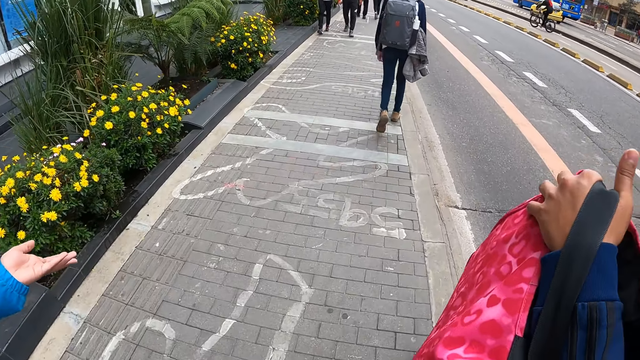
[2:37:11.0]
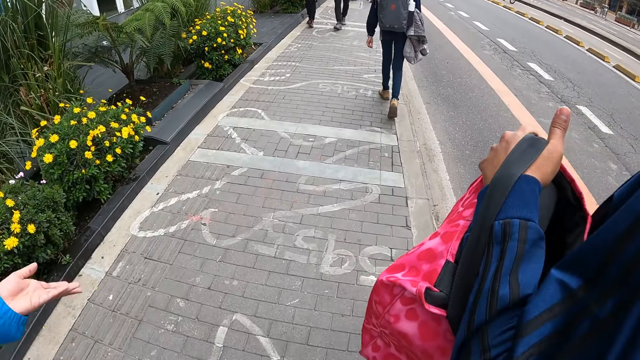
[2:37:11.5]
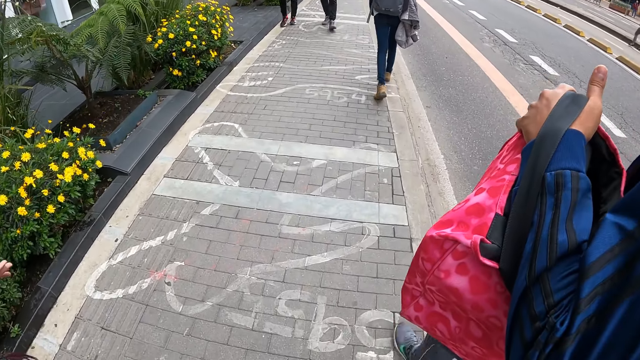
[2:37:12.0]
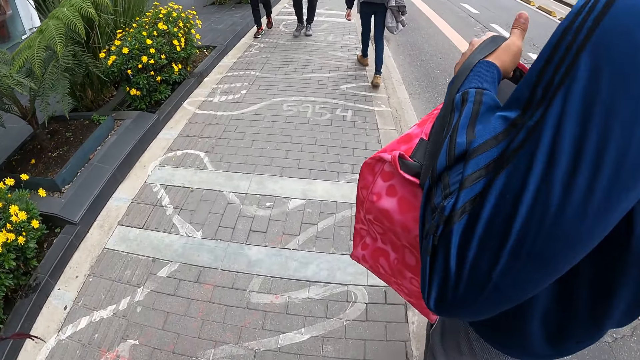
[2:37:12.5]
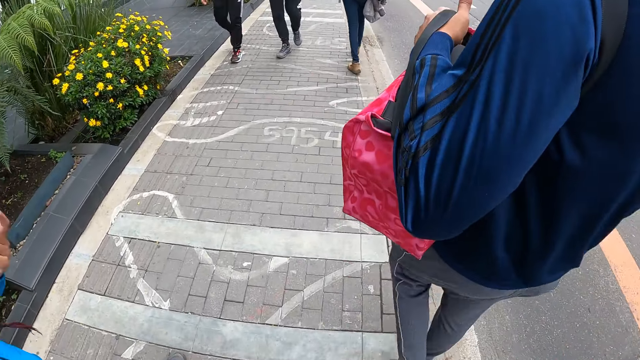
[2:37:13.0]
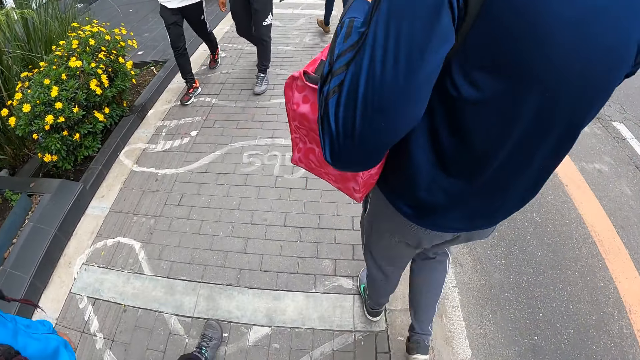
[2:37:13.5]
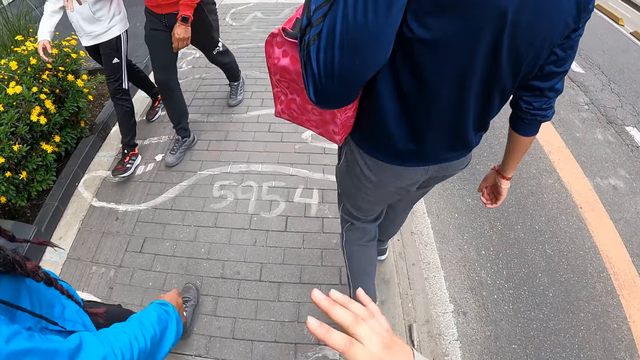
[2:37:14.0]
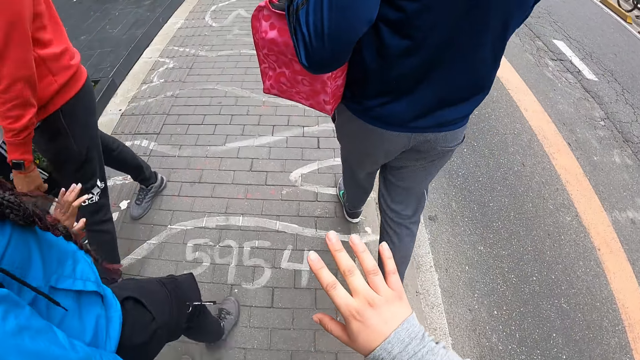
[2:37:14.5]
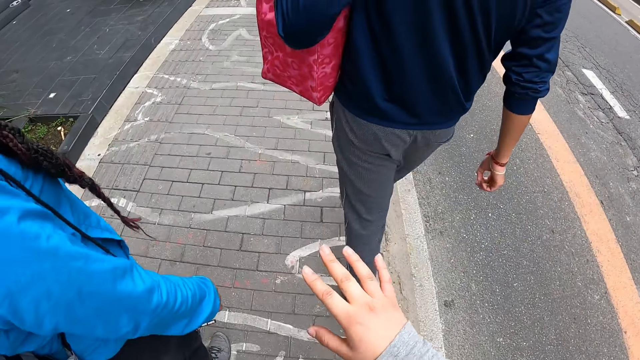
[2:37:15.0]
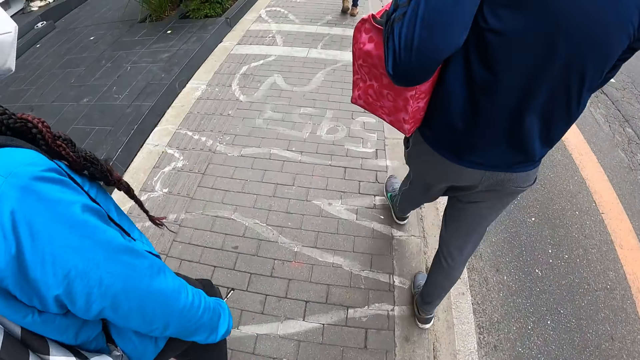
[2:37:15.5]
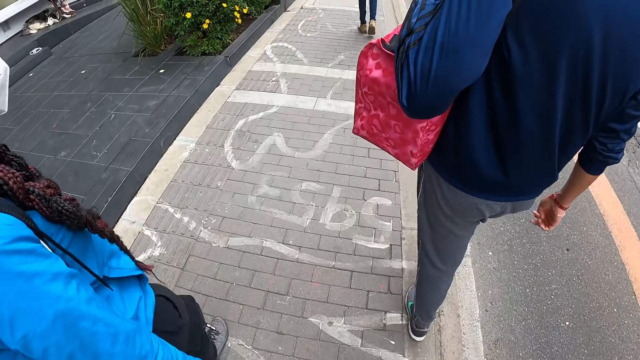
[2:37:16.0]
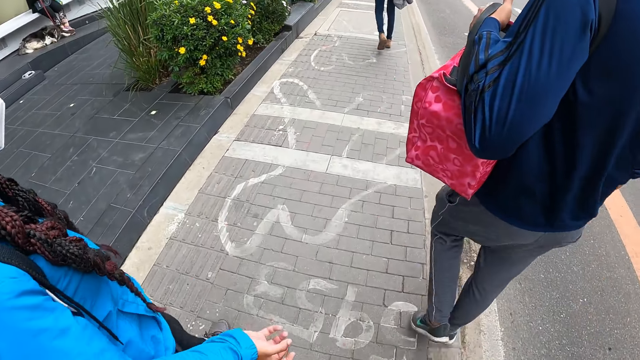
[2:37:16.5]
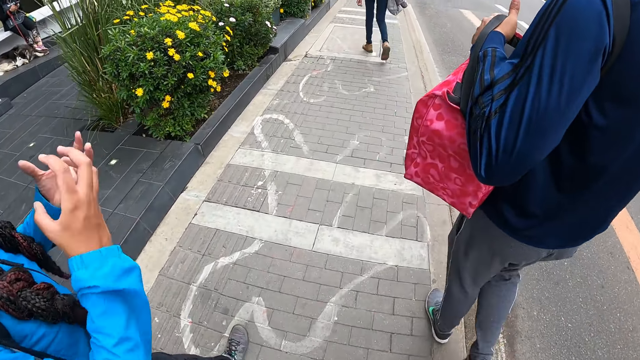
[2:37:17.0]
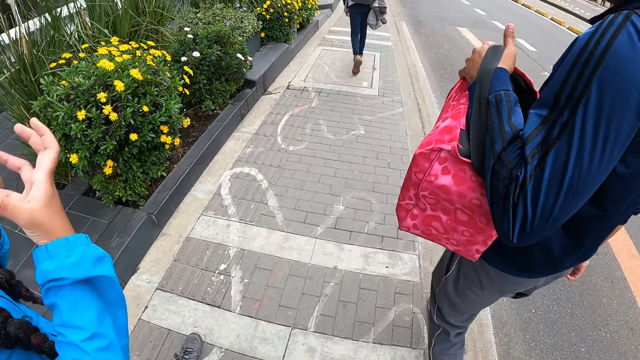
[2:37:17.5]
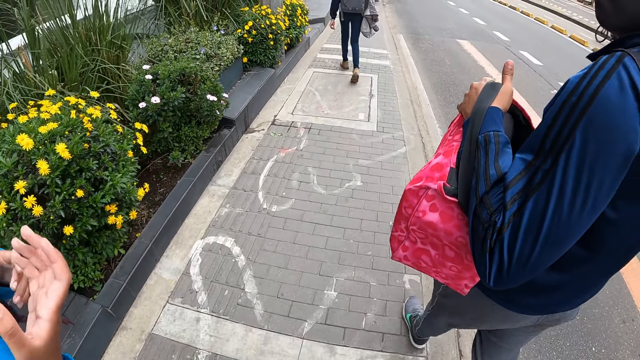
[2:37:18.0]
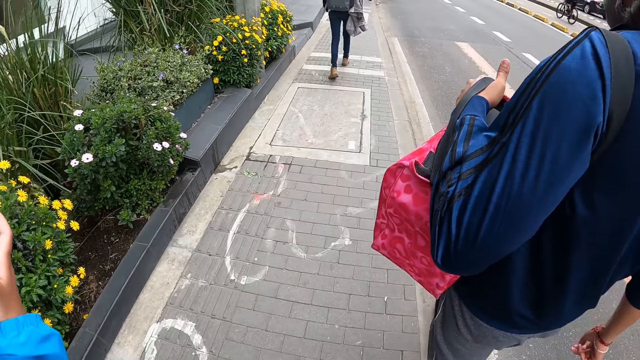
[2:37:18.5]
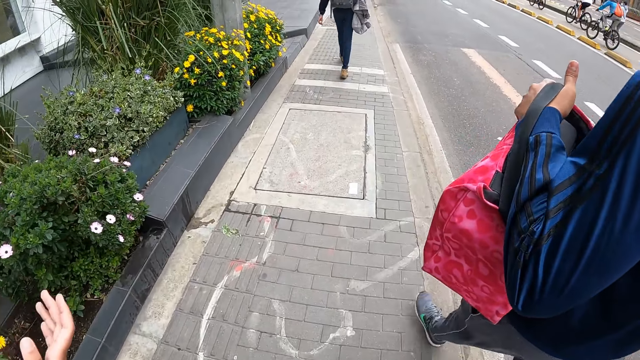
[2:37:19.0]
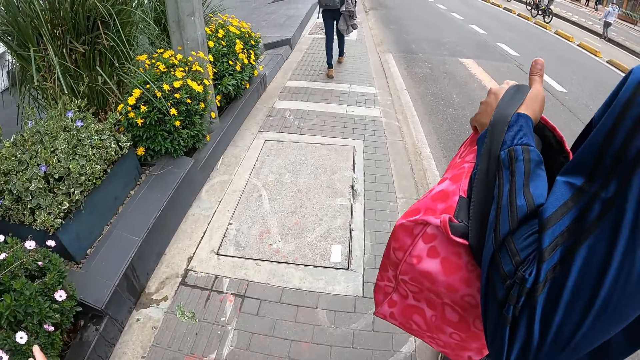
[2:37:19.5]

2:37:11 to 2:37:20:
The camera wearer walks alongside other people. They look at the right hand. A woman gesticulates with both hands.

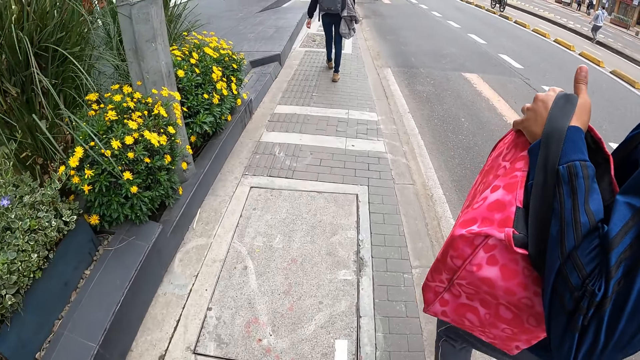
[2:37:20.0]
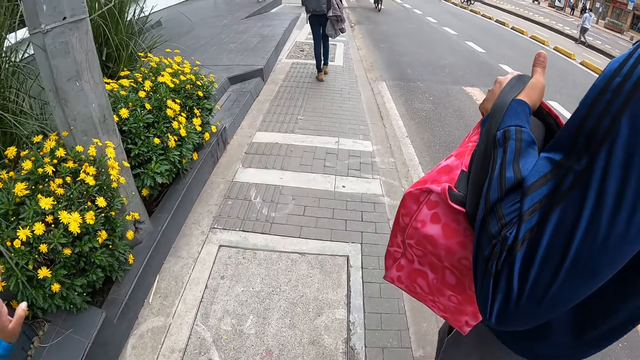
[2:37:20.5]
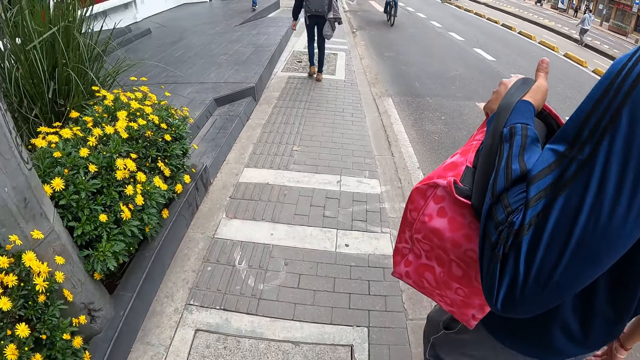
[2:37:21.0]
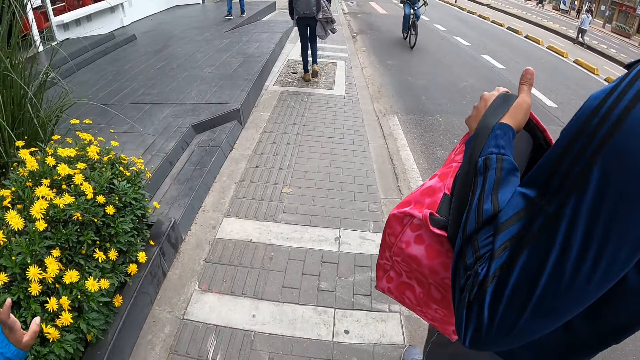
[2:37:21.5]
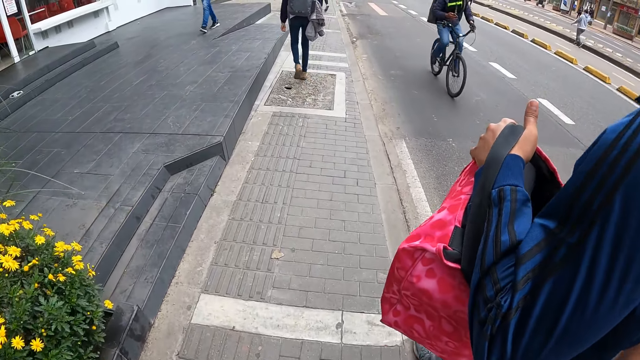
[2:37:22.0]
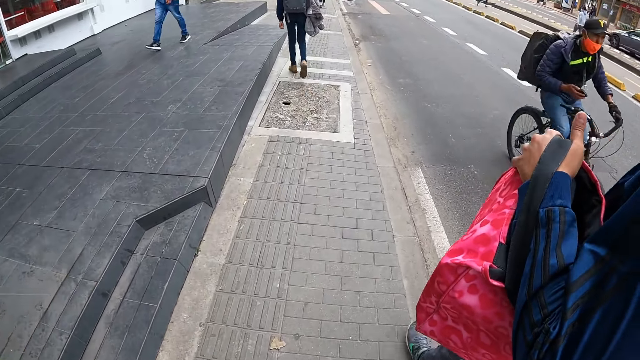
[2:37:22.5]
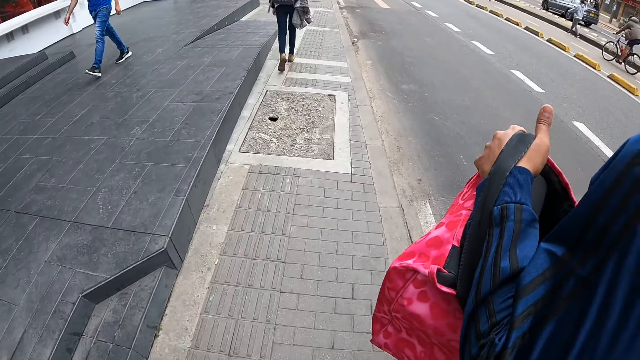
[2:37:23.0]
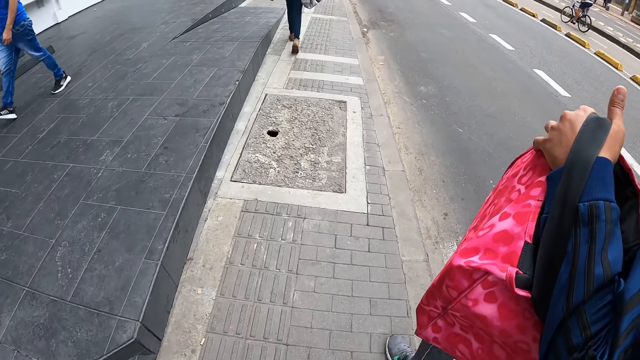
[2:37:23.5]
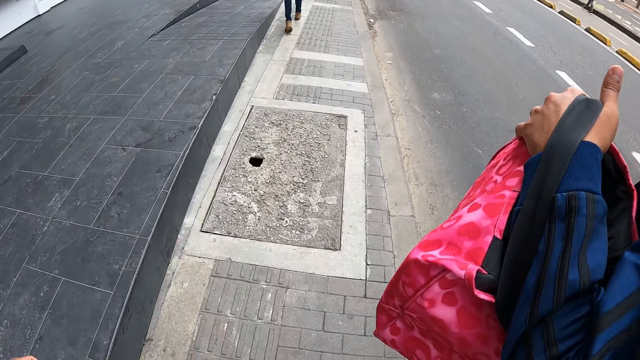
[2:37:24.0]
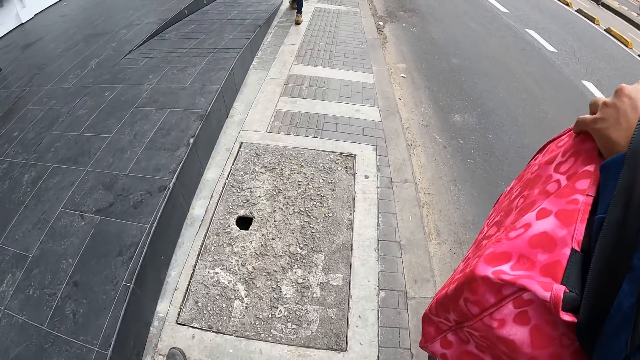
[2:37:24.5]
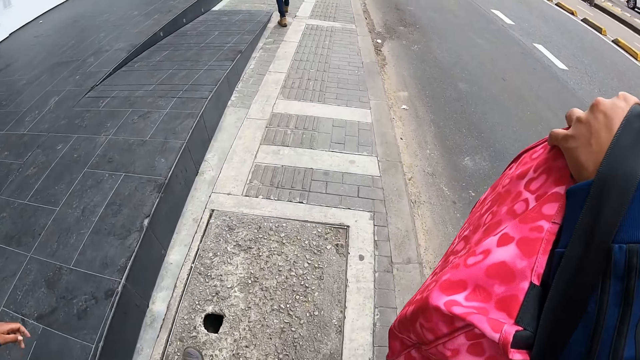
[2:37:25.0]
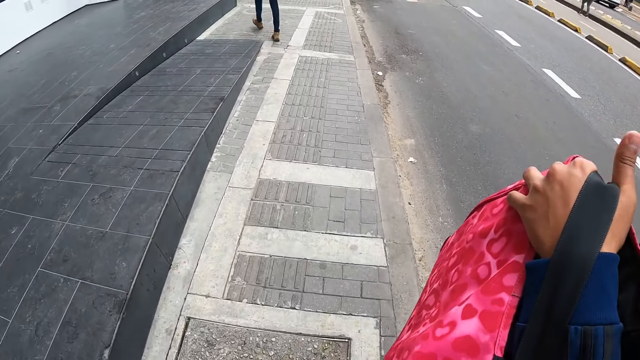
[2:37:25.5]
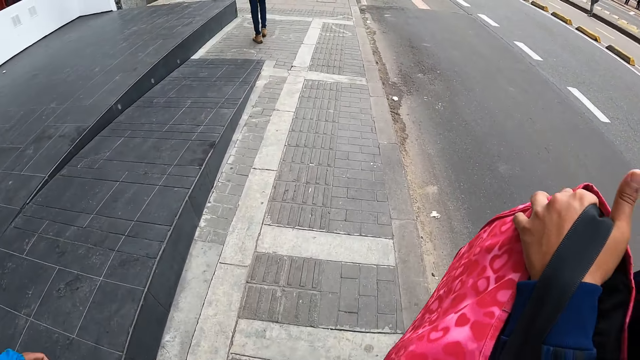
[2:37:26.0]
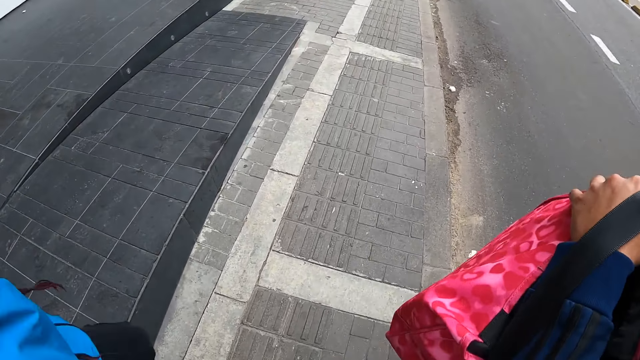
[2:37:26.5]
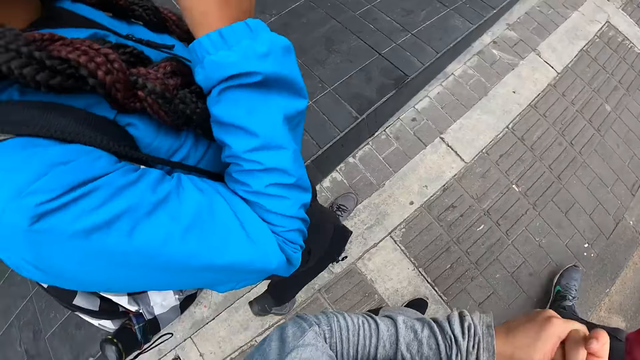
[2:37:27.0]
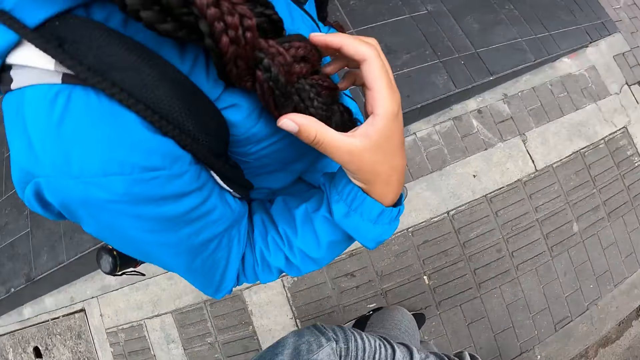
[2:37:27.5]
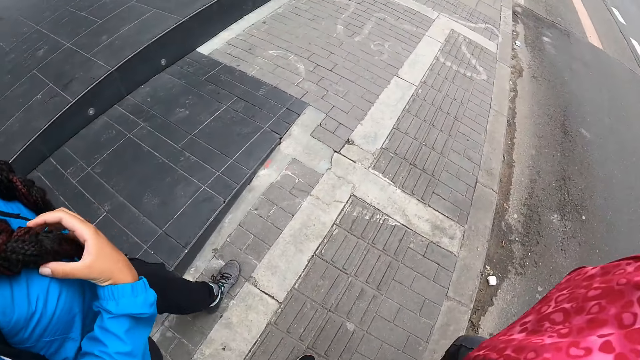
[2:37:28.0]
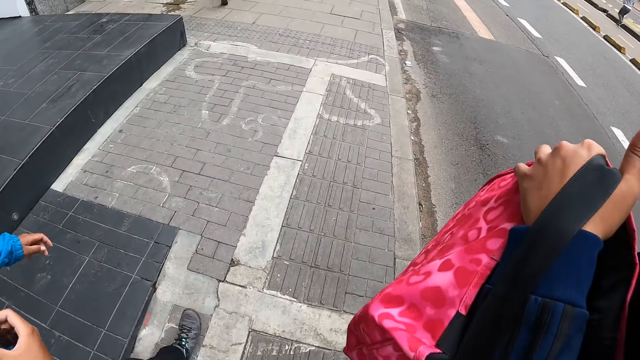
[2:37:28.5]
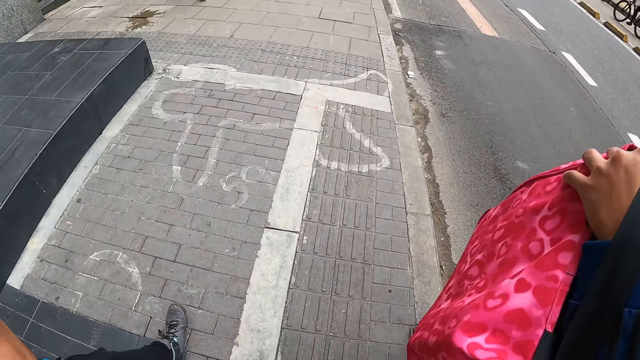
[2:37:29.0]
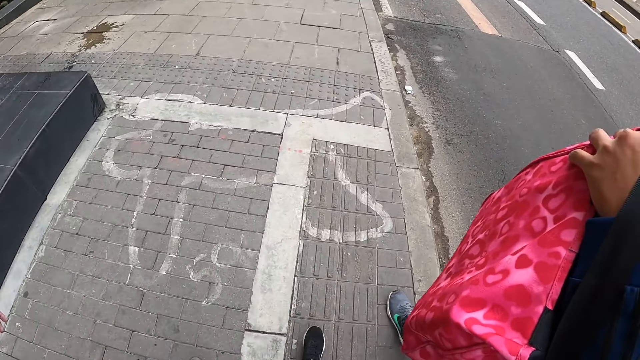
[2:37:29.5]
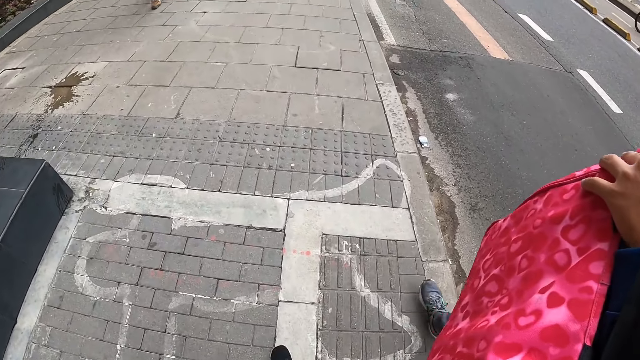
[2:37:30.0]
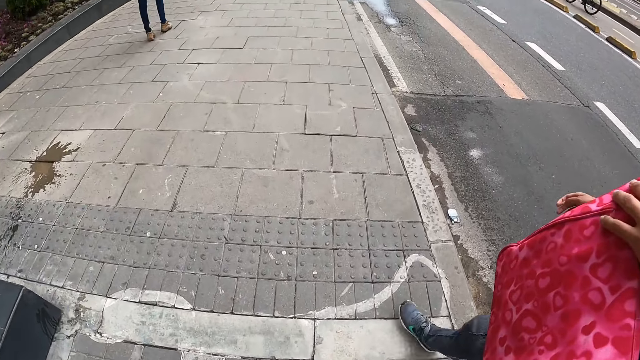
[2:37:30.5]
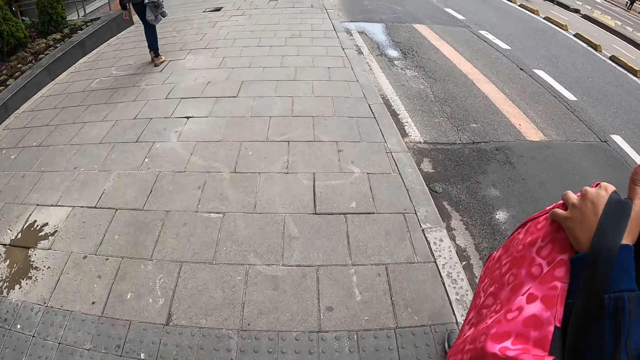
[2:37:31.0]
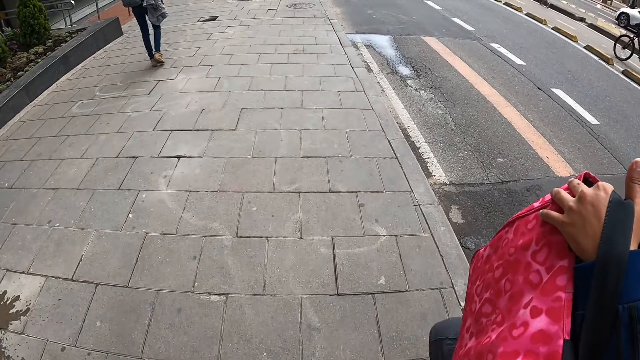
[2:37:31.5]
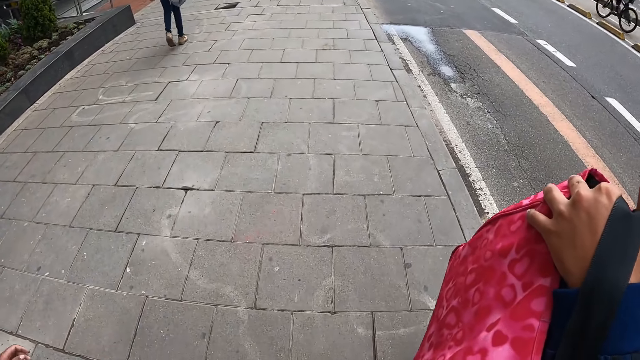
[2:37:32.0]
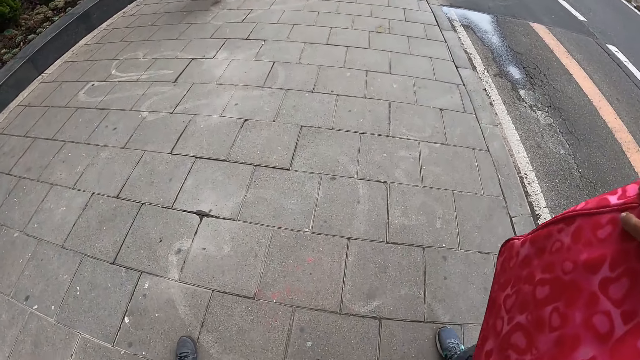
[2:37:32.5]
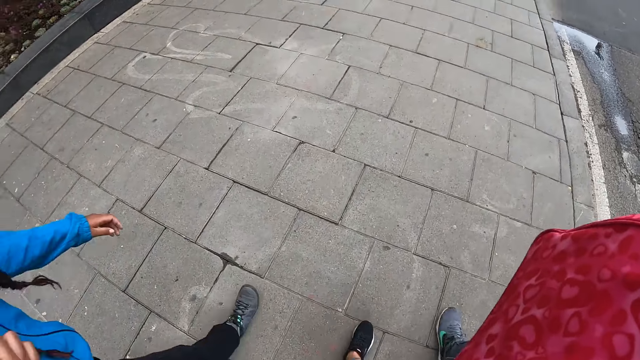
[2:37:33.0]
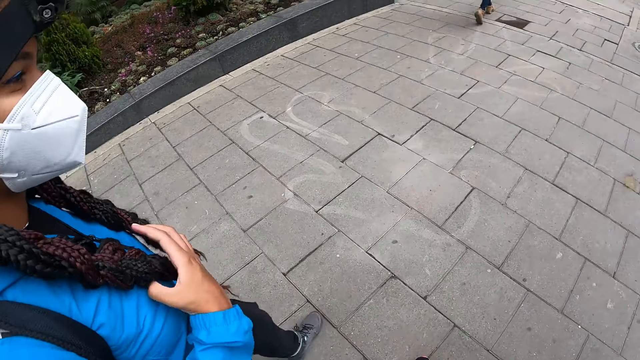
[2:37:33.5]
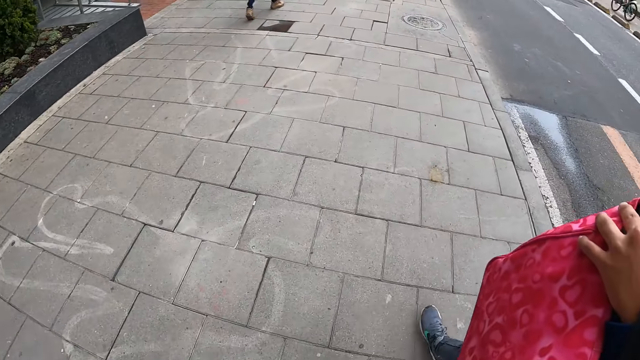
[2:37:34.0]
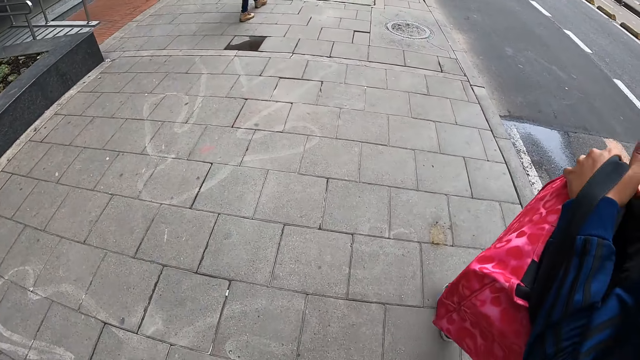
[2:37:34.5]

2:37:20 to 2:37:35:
A woman talks to the camera wearer. The woman holds the extension of her hair with her right hand.
